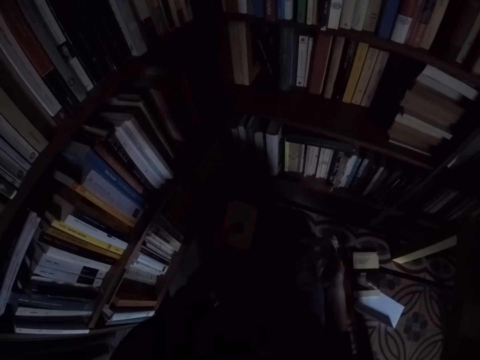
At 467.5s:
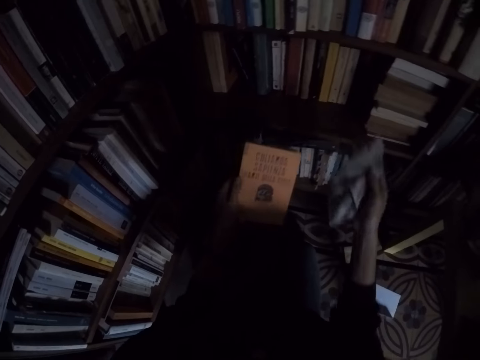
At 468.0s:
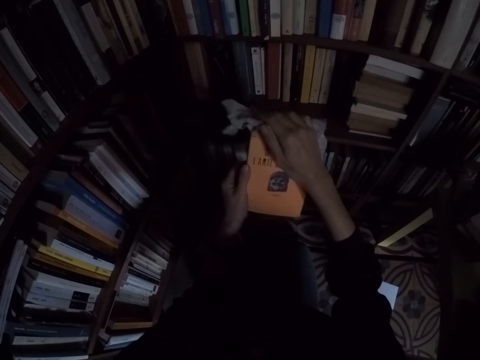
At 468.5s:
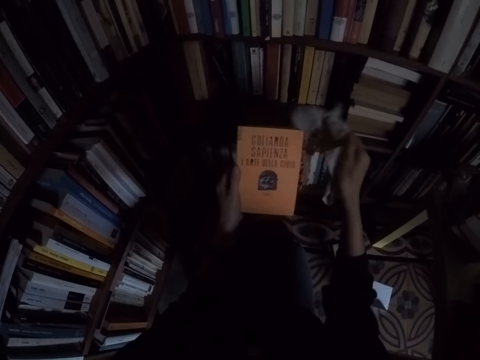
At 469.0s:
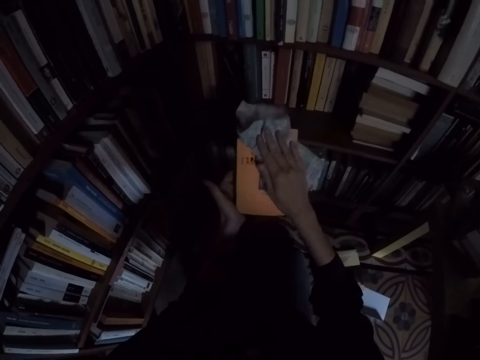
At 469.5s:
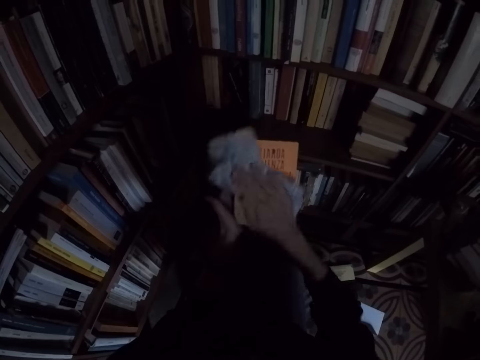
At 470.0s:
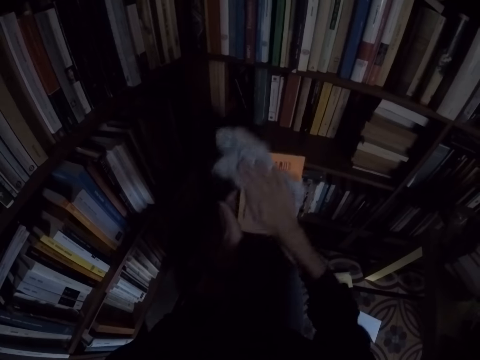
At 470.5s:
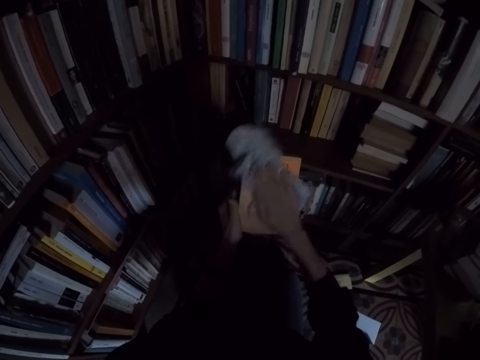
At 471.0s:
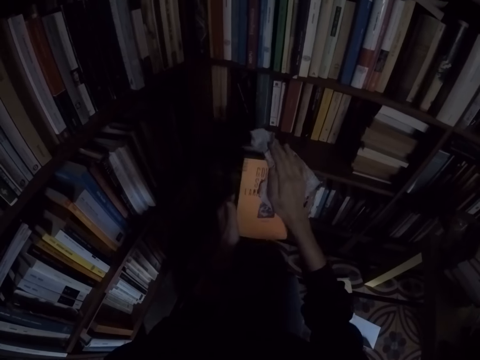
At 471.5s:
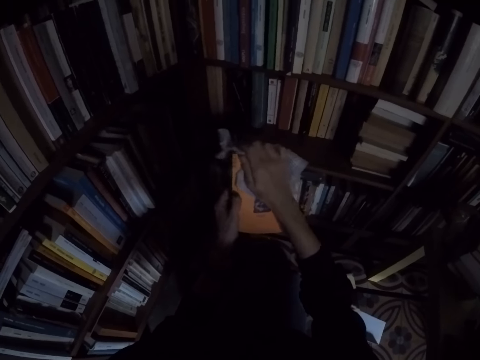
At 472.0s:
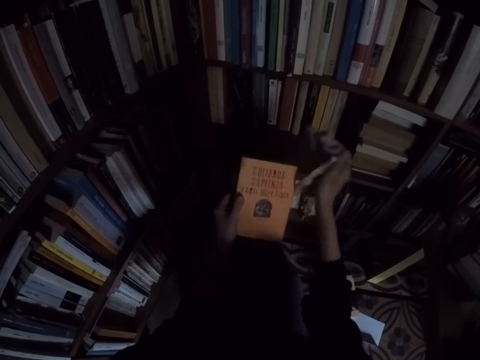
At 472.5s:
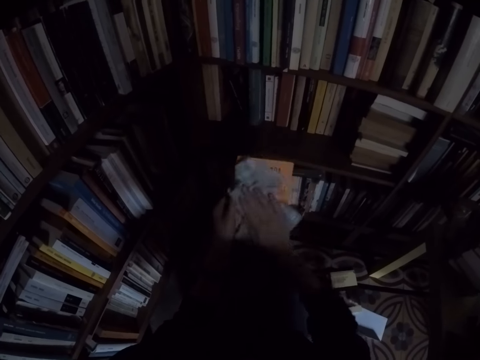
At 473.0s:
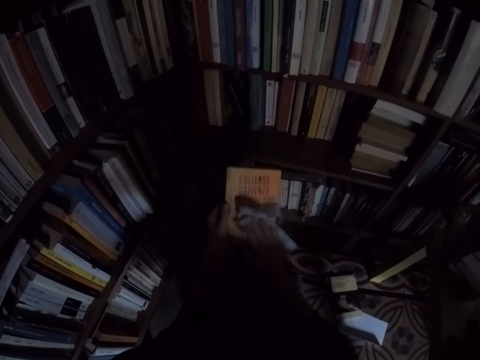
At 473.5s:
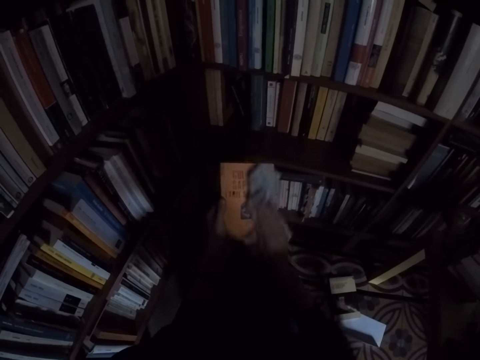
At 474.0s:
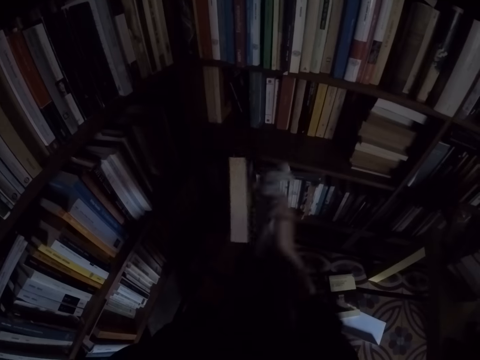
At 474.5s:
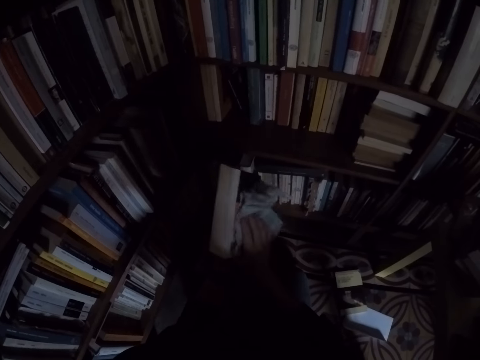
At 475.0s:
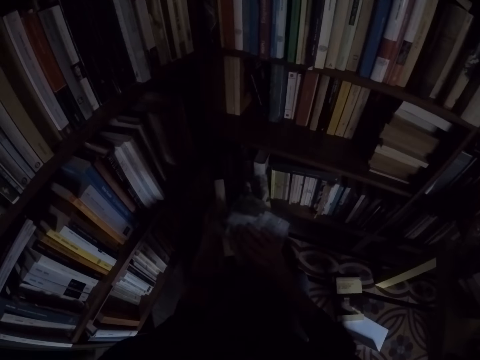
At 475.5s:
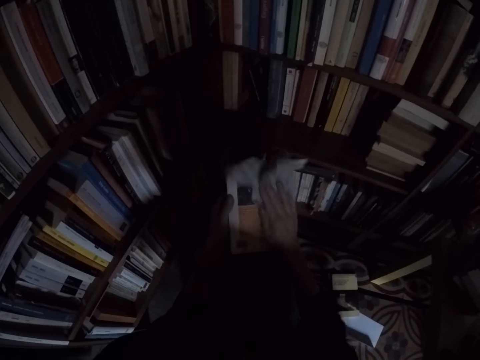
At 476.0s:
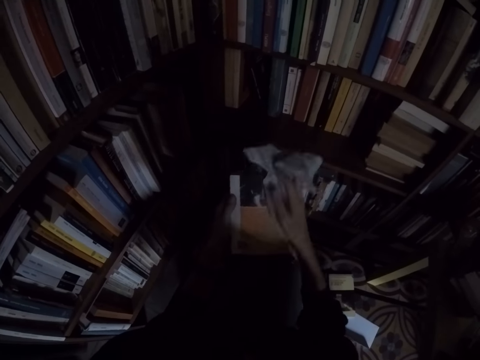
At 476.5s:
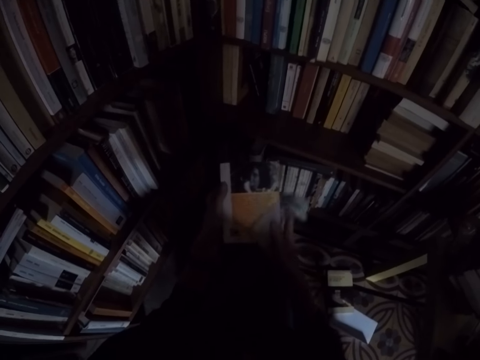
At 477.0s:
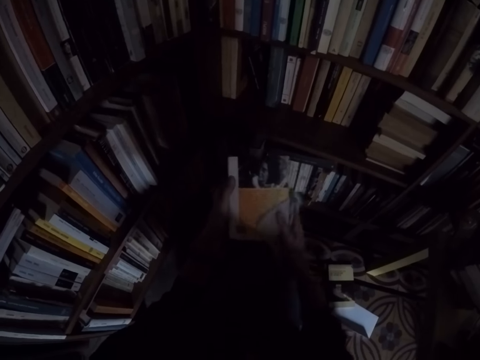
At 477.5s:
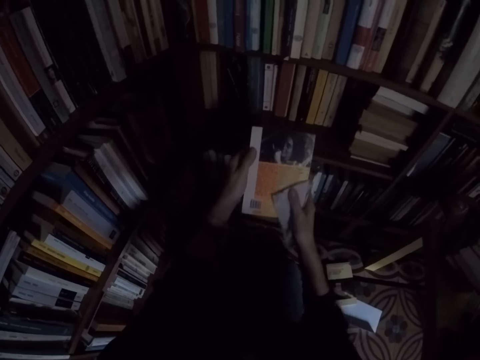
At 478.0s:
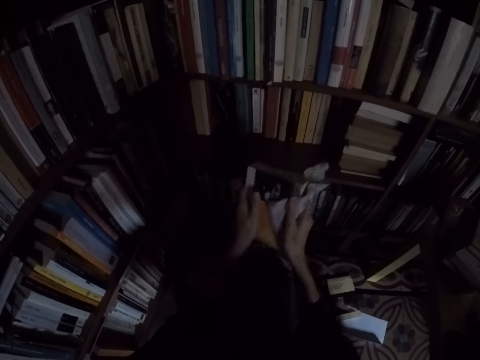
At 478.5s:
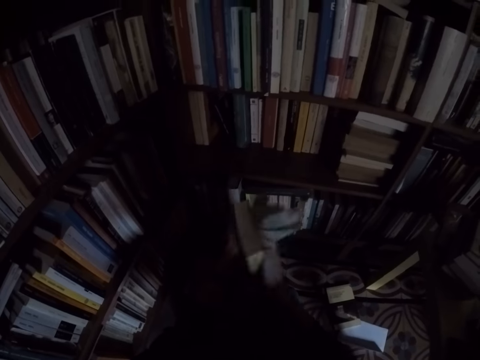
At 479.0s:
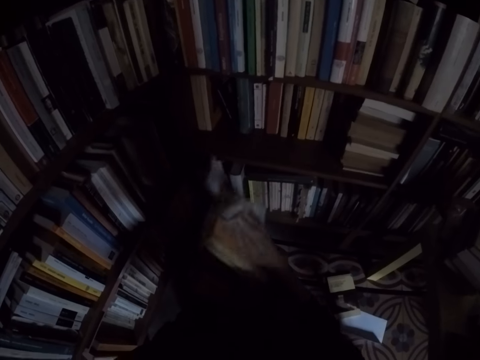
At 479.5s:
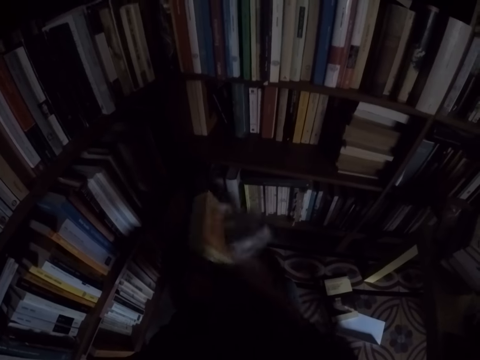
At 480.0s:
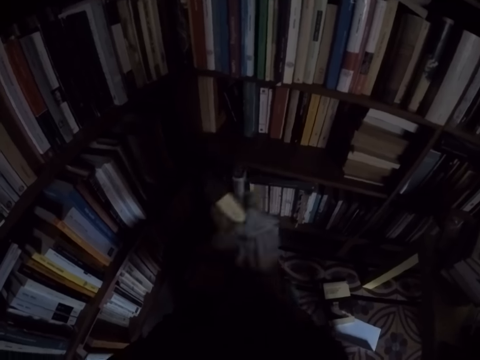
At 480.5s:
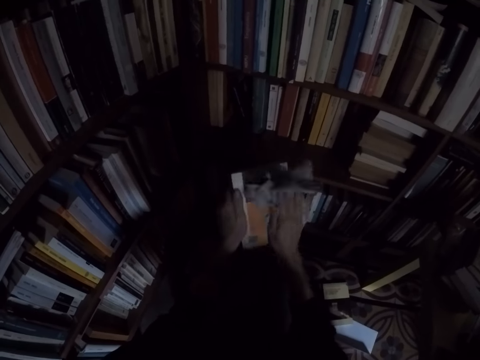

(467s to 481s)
The camera wearer picks up the book. He cleans the book with the rag in his right hand.

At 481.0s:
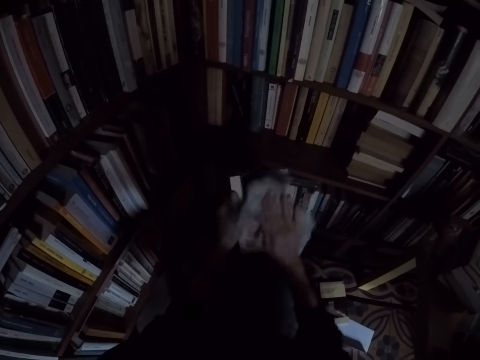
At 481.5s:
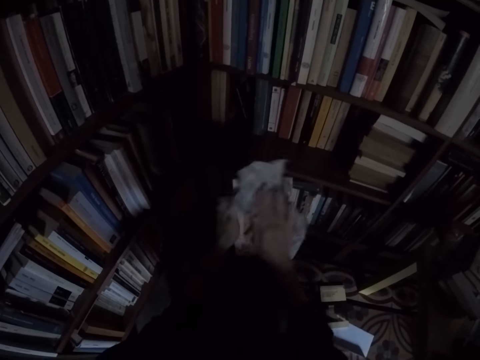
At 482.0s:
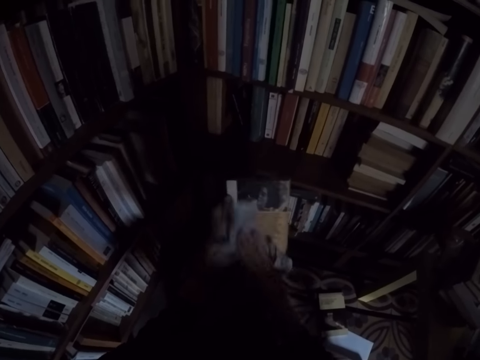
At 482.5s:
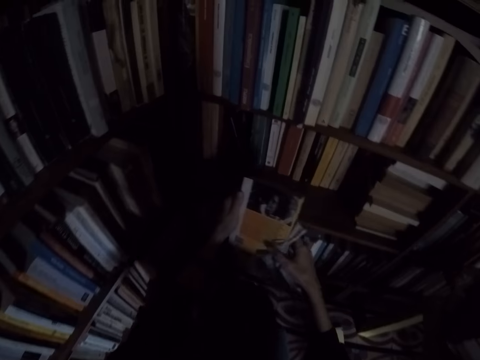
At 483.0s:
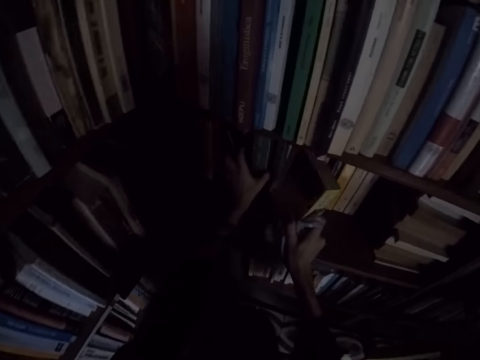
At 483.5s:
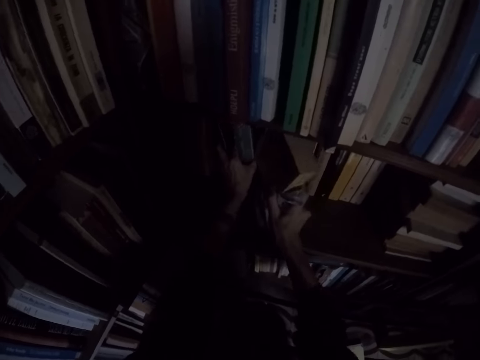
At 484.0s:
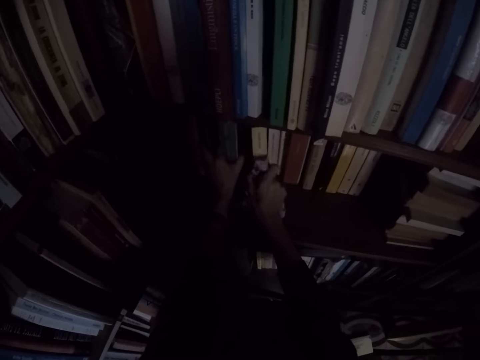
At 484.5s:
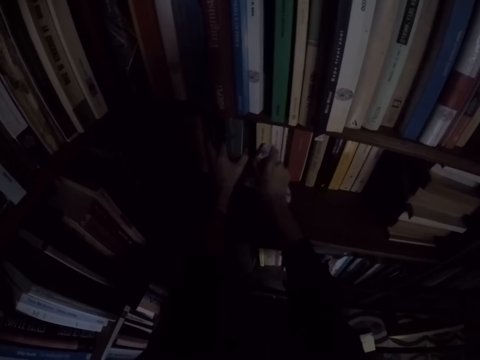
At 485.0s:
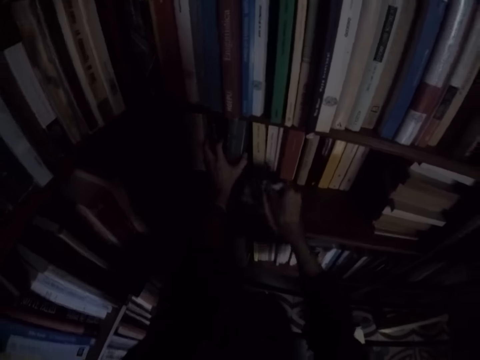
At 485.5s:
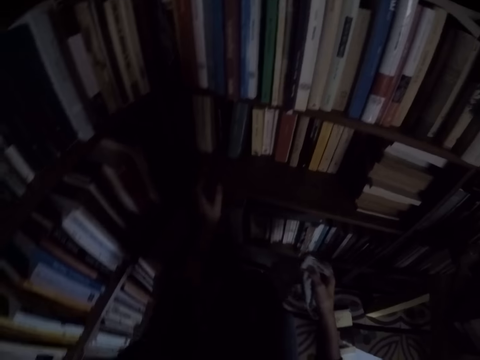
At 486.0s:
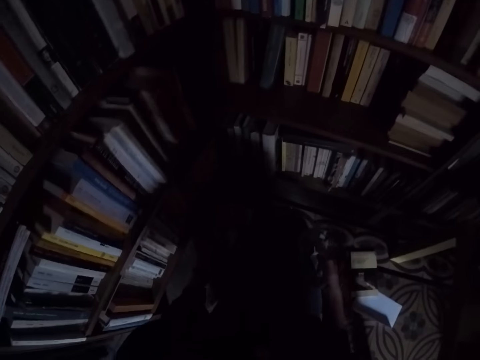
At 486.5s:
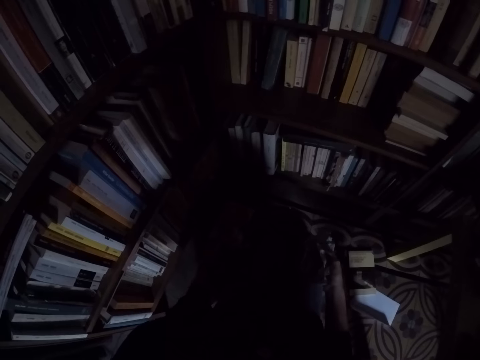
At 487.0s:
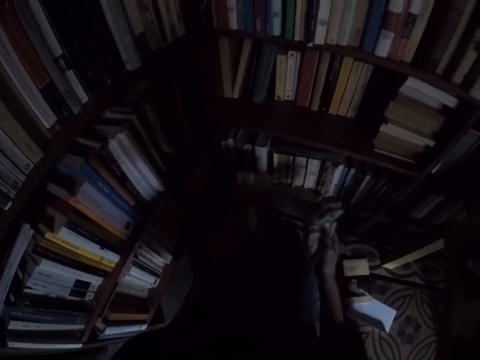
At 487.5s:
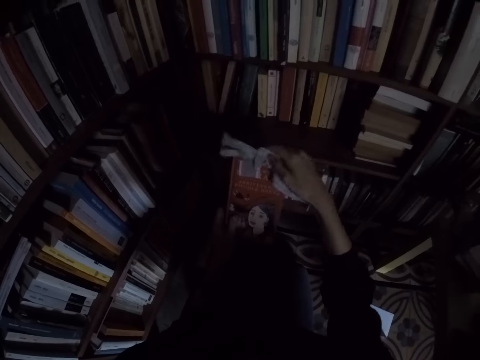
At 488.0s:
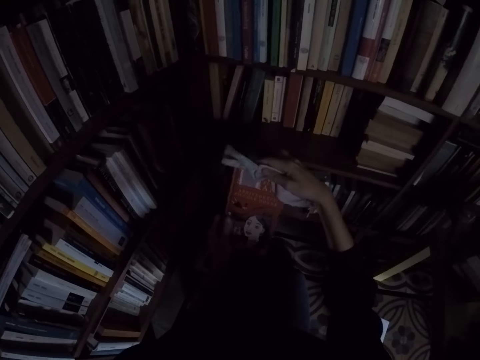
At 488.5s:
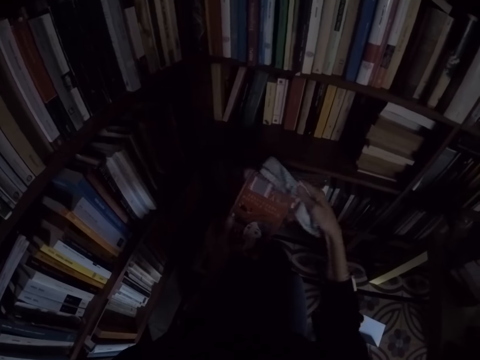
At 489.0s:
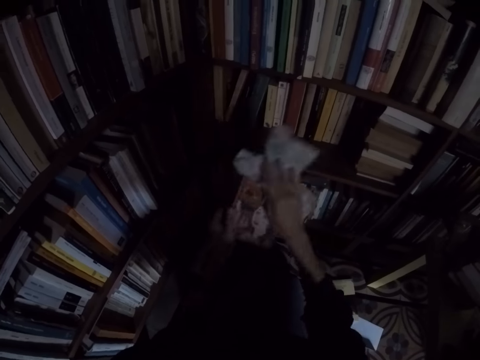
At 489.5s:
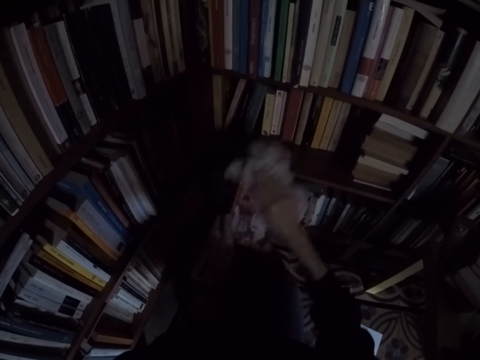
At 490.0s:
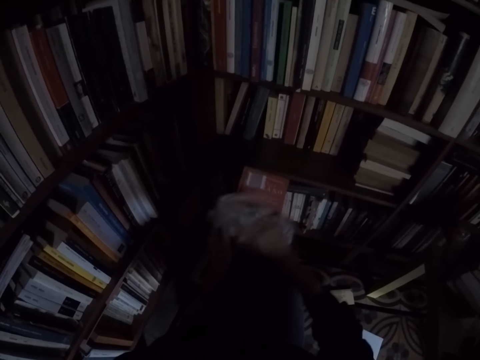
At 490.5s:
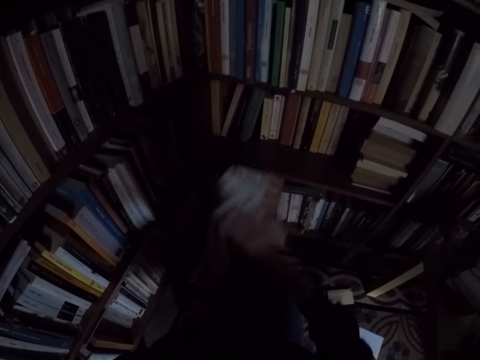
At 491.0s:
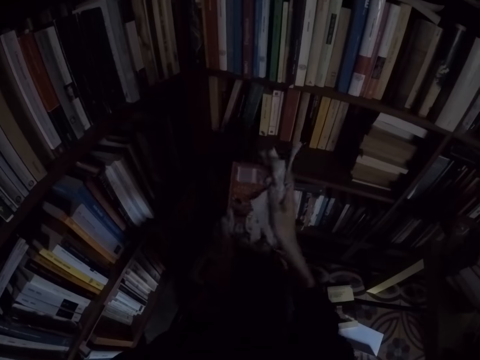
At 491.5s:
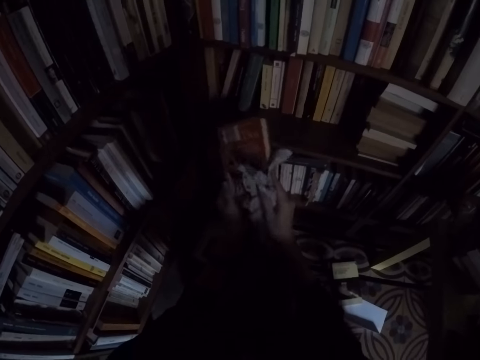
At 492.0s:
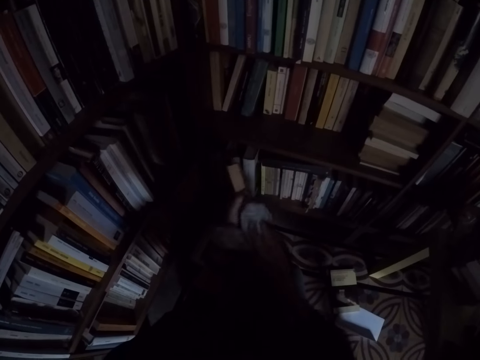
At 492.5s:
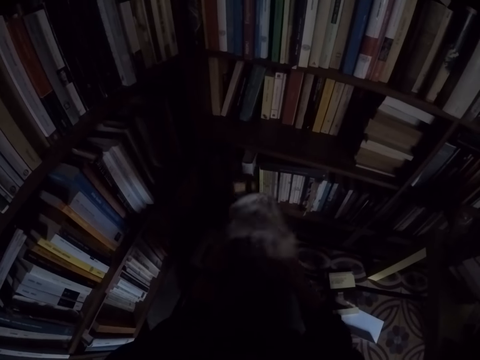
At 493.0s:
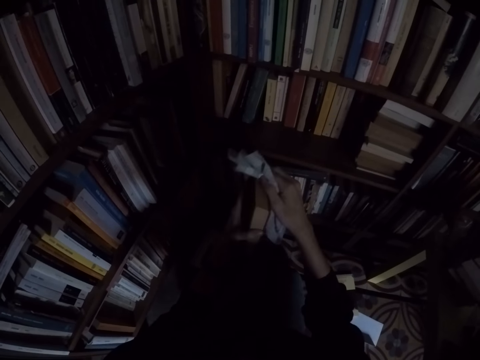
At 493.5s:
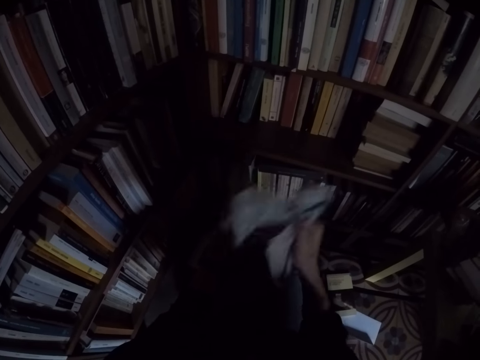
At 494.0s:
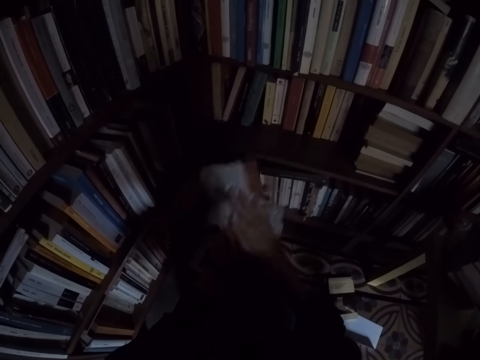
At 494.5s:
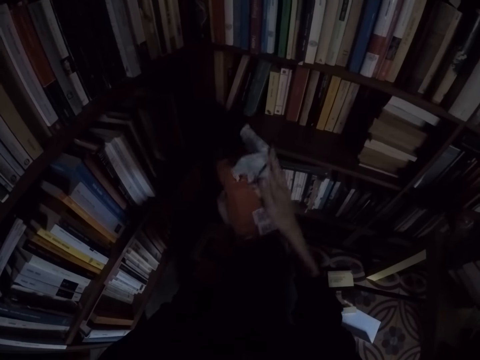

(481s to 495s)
The camera wearer places the book in between books on the shelf. He cleans the book with the rag in his right hand. He picks up the book.
